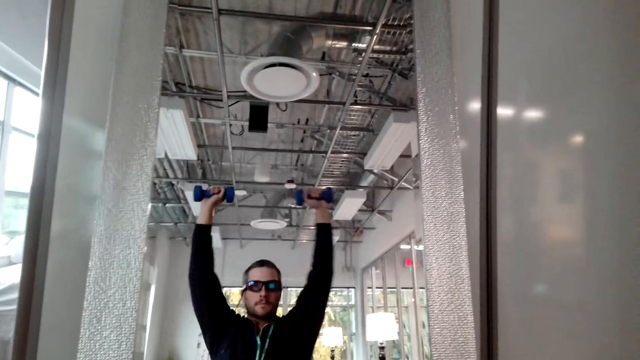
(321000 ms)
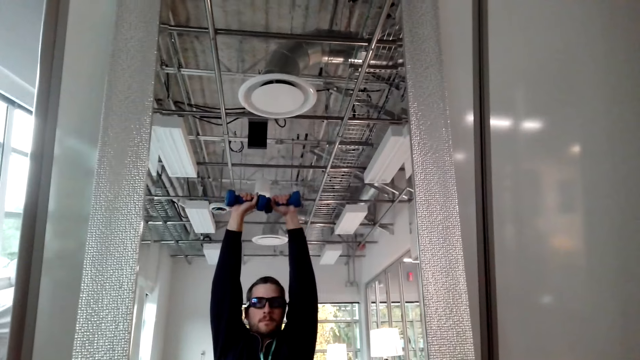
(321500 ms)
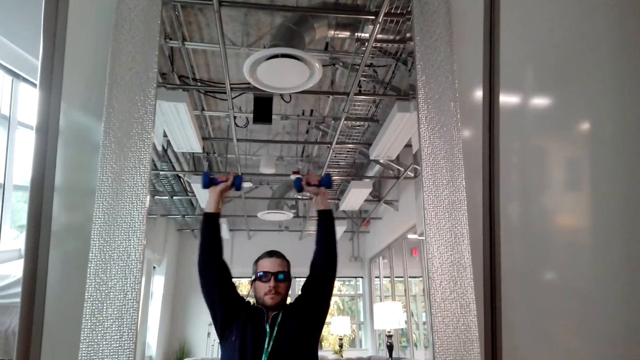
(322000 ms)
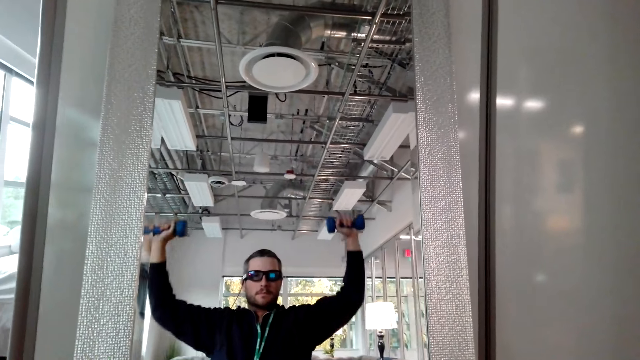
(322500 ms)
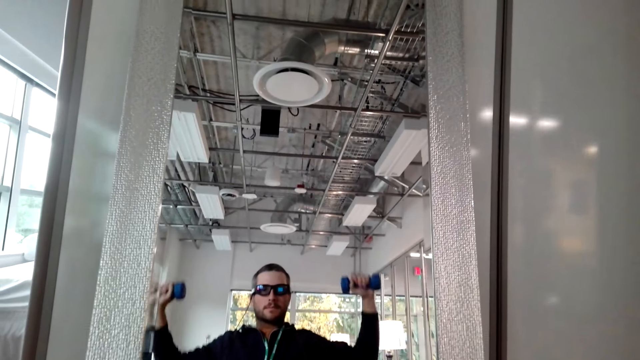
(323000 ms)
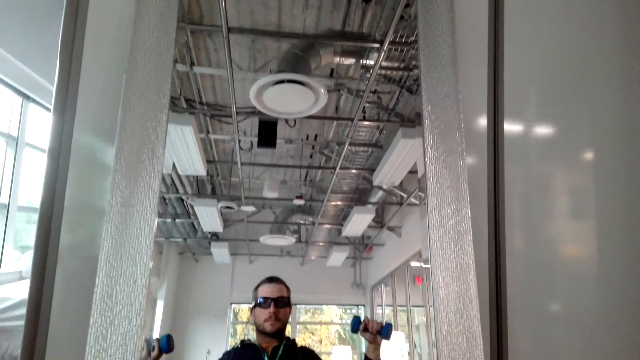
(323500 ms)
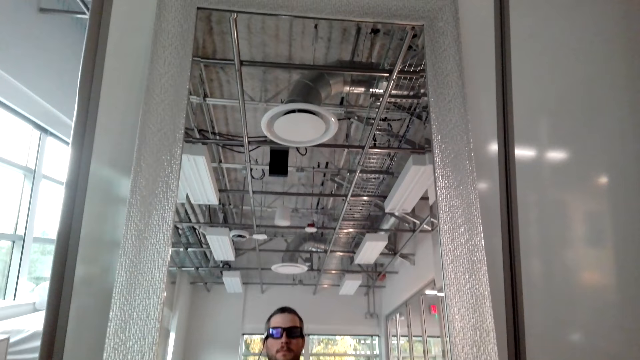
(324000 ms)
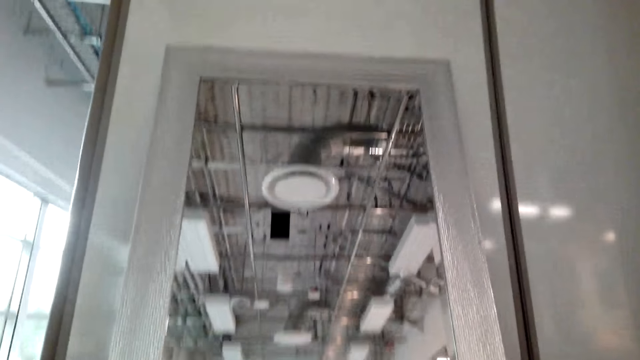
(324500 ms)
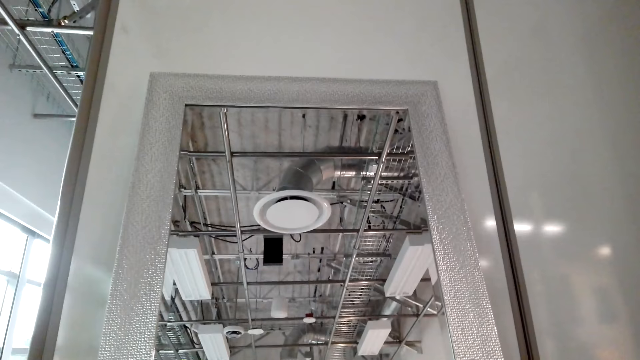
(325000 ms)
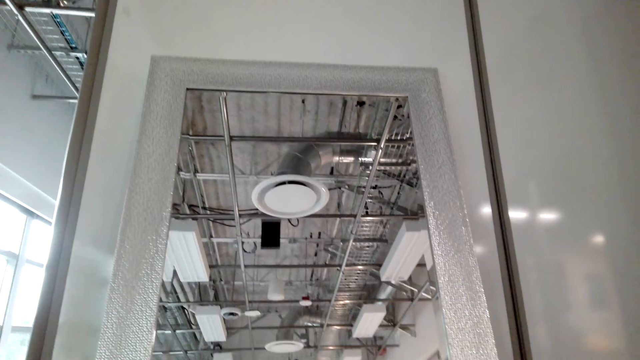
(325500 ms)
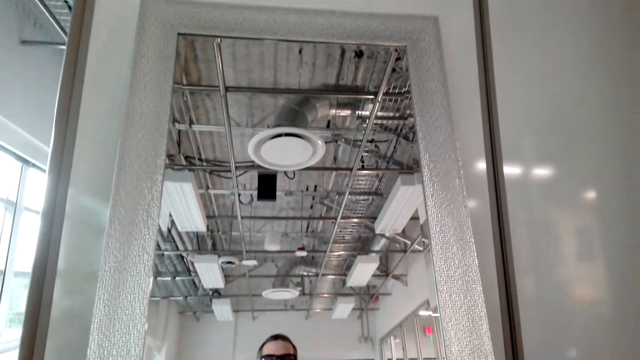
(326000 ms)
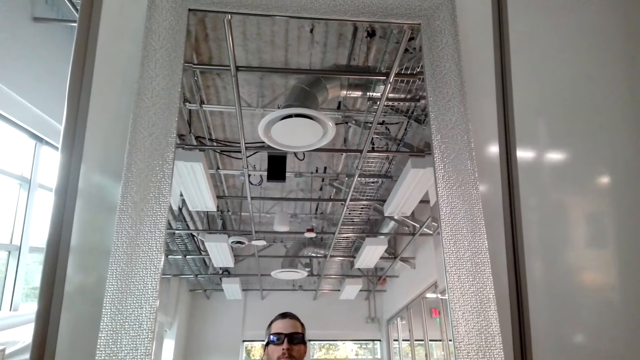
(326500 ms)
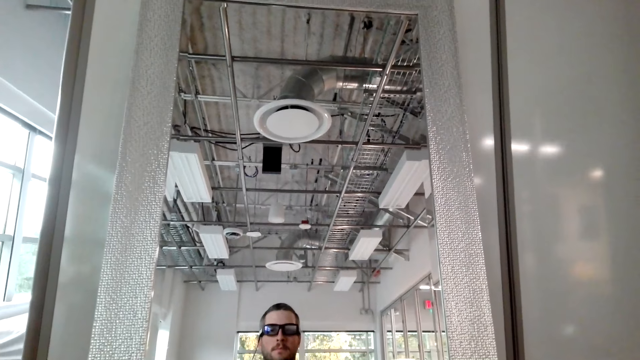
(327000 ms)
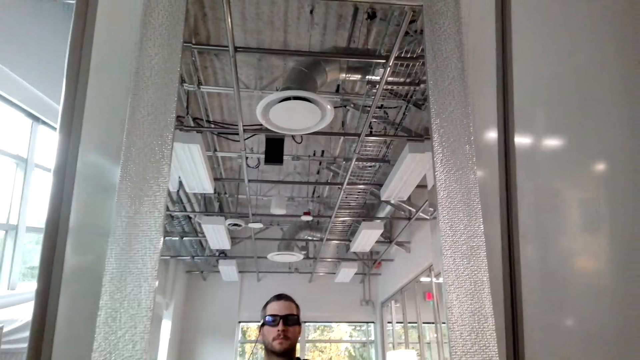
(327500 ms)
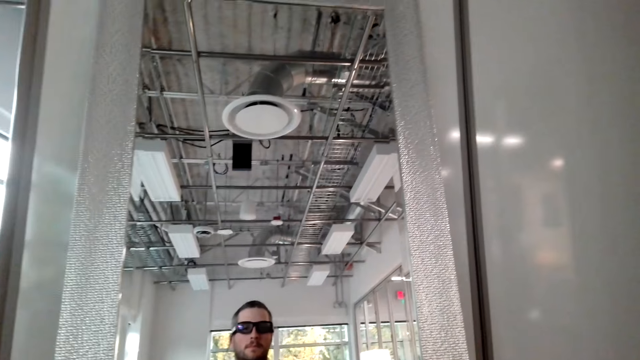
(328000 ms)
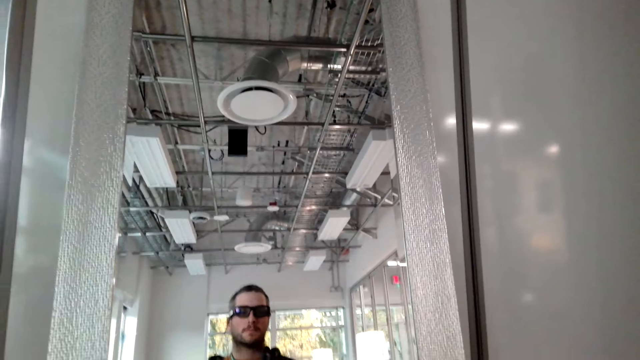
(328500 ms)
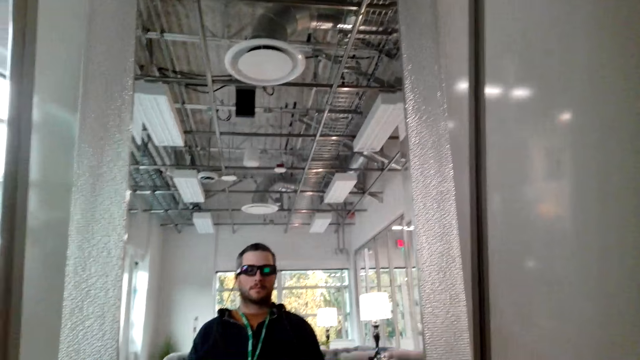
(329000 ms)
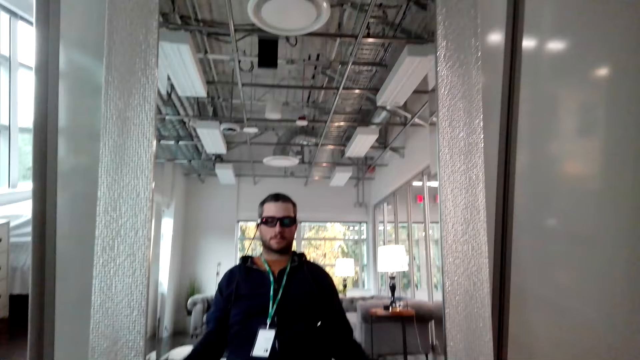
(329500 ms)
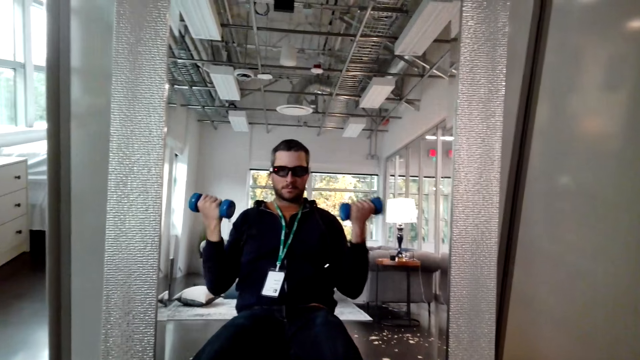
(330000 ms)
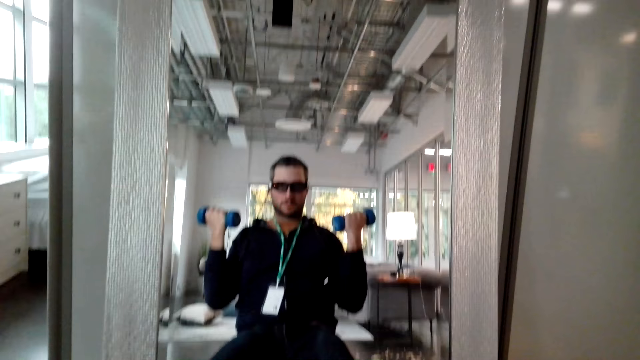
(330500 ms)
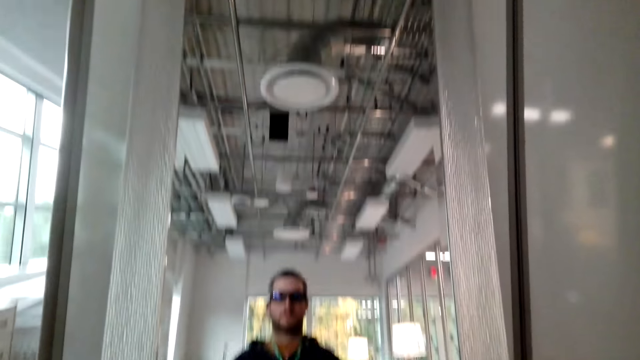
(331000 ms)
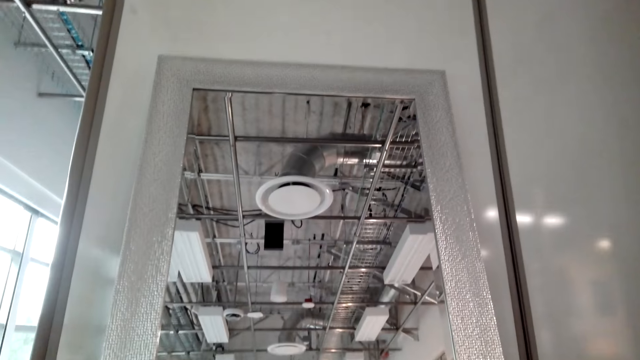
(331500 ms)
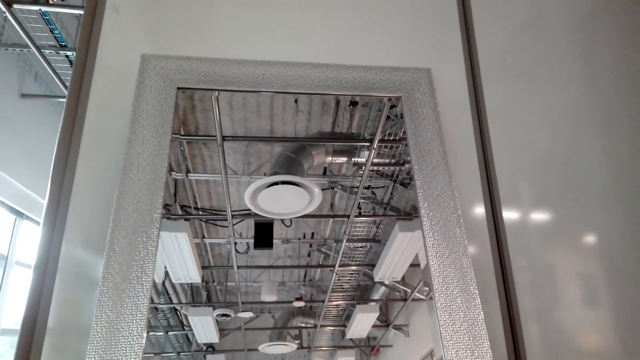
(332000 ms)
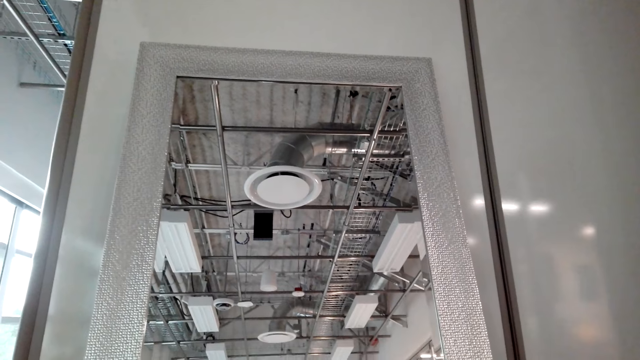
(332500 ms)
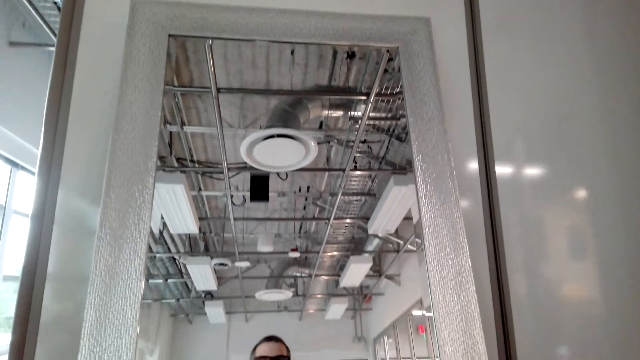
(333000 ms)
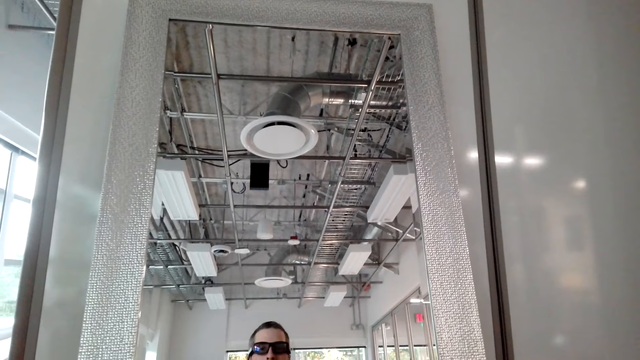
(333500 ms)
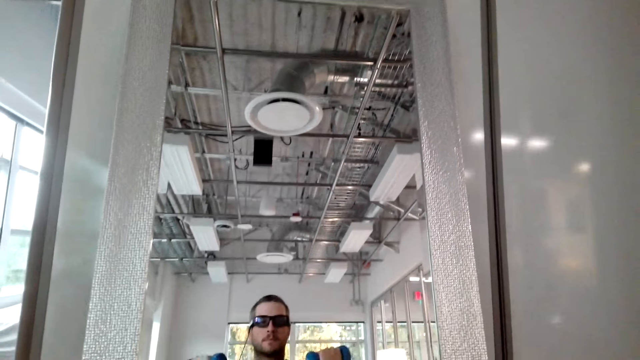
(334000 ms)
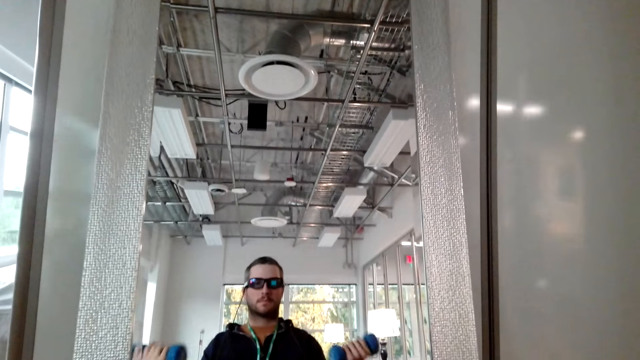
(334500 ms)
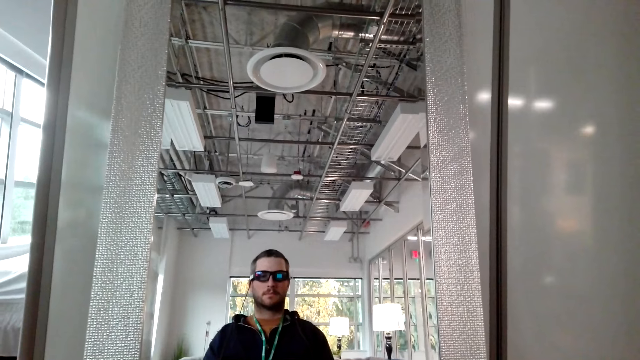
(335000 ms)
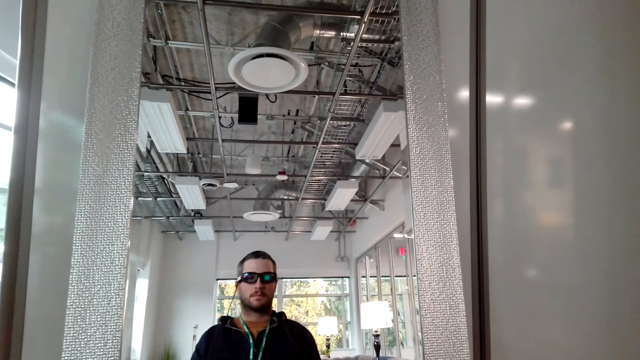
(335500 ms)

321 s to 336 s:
A person does a dumbbell biceps press.

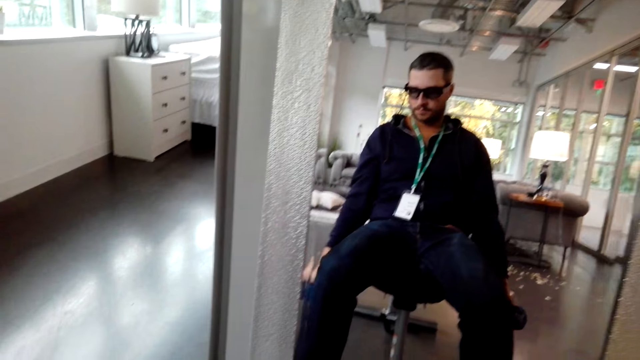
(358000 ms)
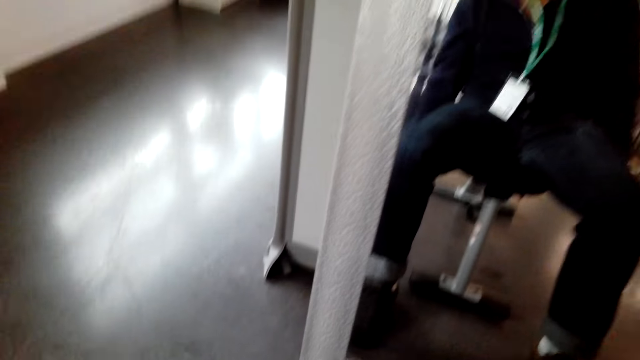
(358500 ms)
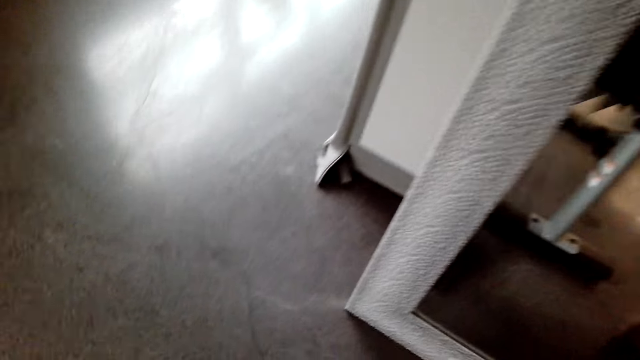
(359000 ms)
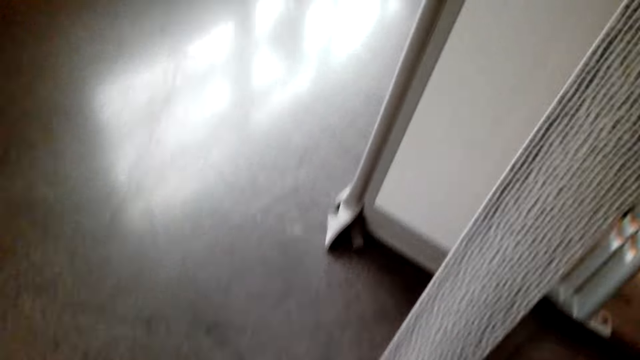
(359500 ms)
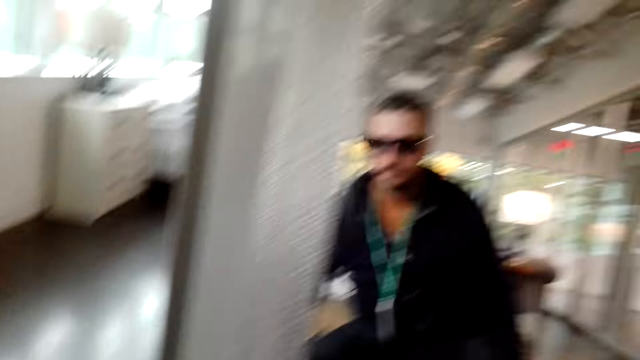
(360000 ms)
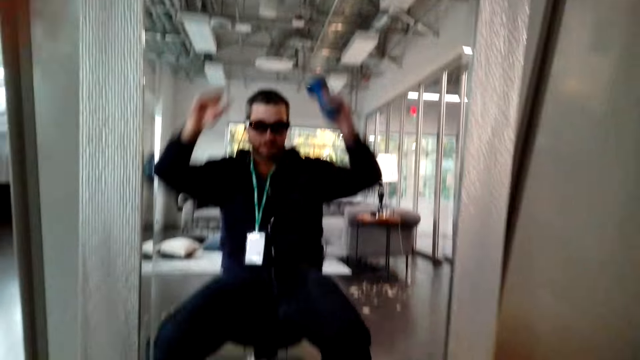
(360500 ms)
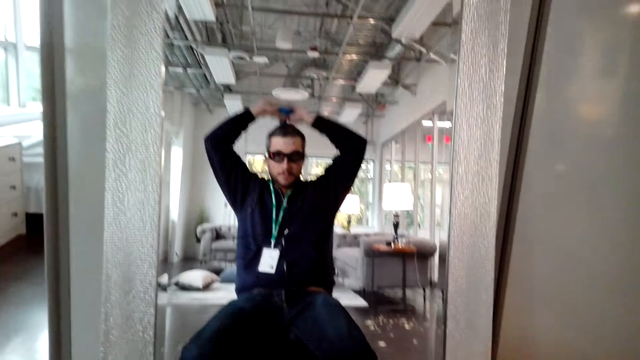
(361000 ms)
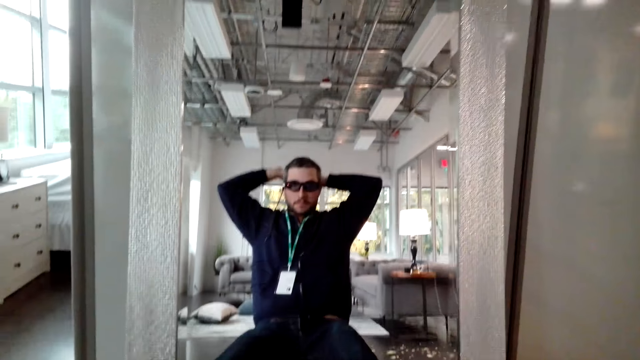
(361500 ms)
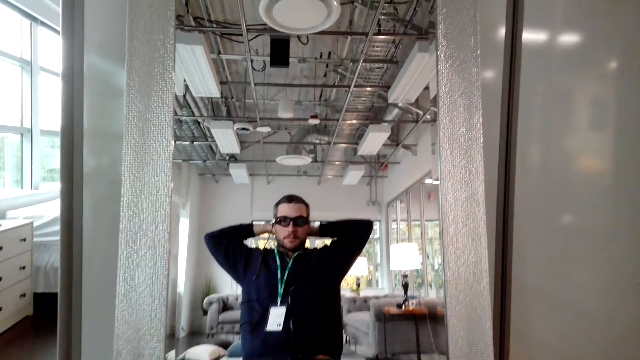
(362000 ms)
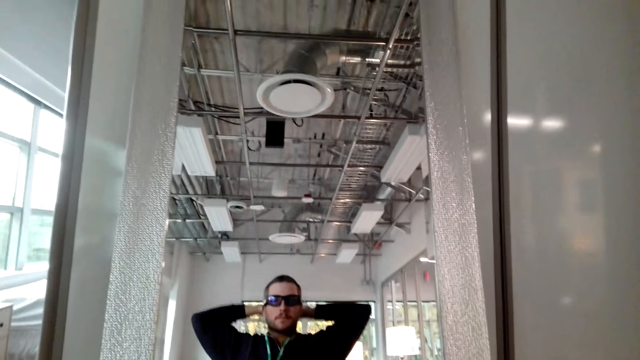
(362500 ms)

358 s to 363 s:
The camera wearer puts down one dumbbell and lifts one dumbbell with both hands. A person does an overhead dumbbell triceps press.
